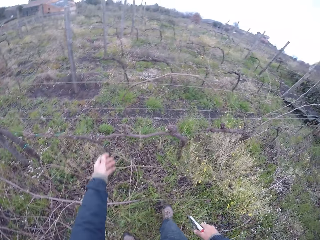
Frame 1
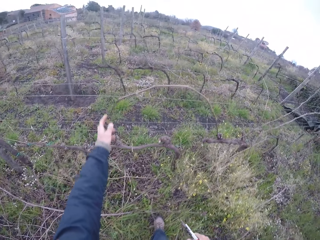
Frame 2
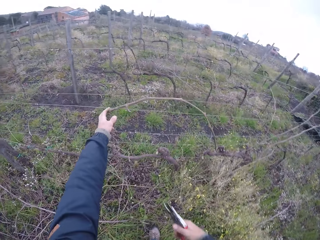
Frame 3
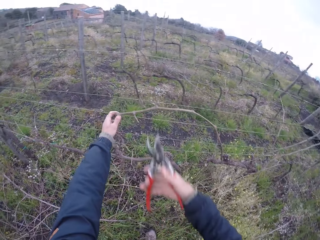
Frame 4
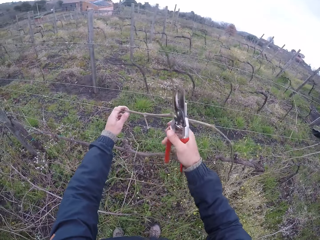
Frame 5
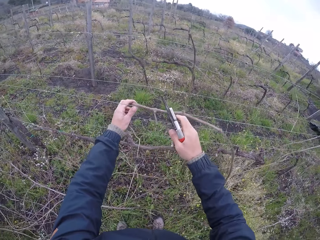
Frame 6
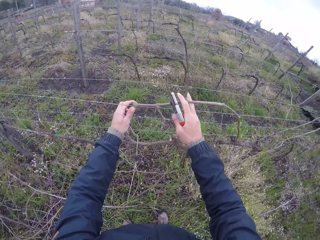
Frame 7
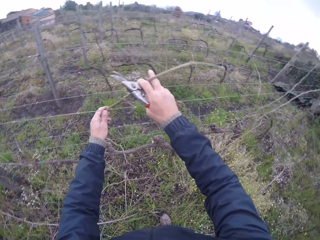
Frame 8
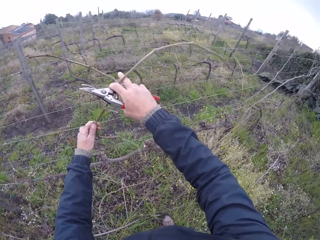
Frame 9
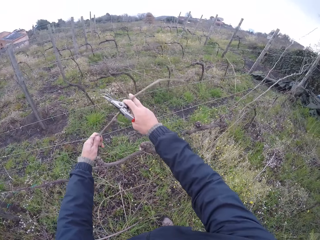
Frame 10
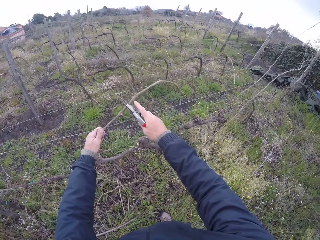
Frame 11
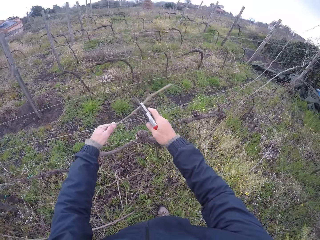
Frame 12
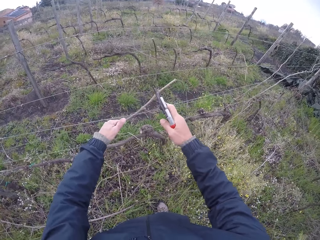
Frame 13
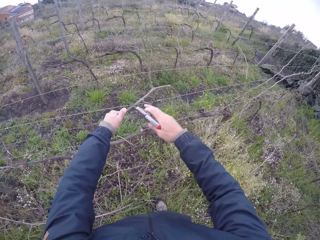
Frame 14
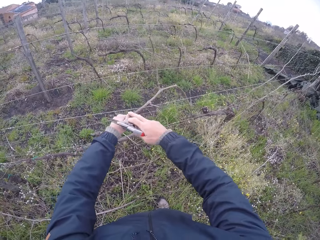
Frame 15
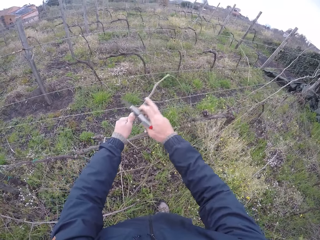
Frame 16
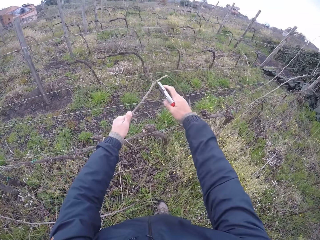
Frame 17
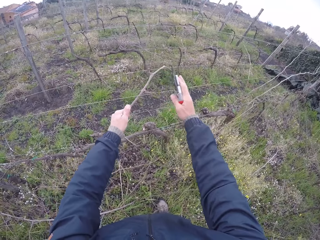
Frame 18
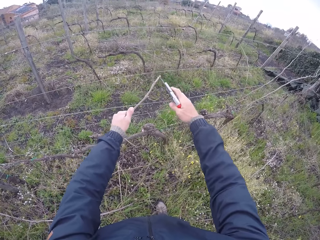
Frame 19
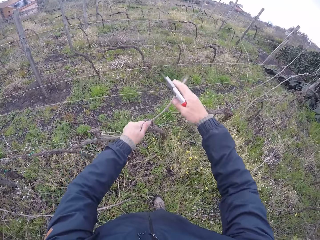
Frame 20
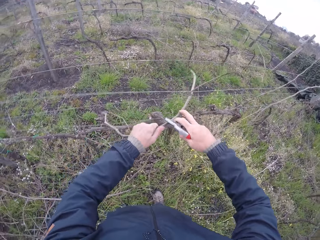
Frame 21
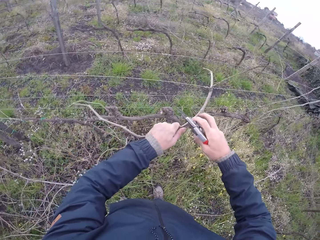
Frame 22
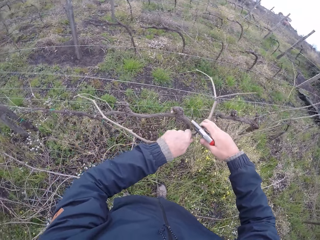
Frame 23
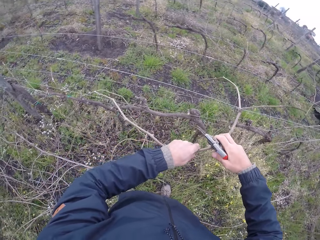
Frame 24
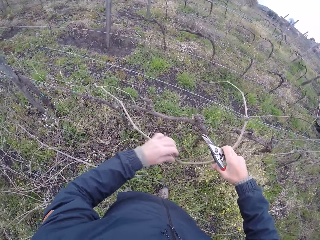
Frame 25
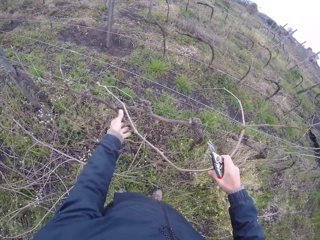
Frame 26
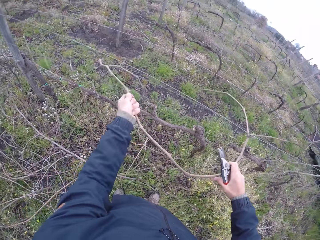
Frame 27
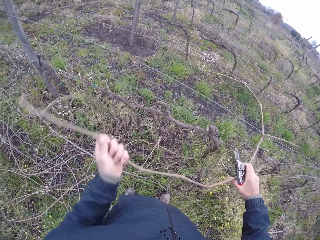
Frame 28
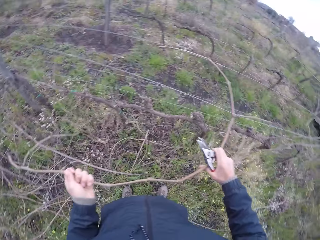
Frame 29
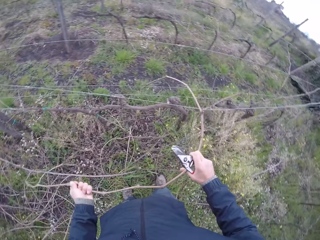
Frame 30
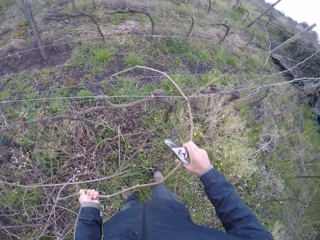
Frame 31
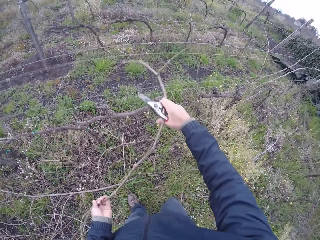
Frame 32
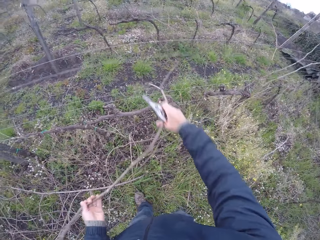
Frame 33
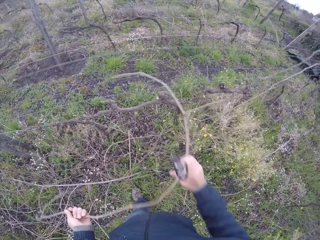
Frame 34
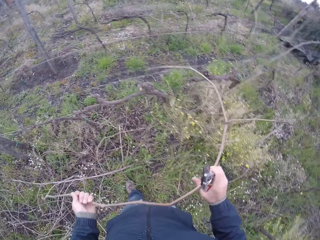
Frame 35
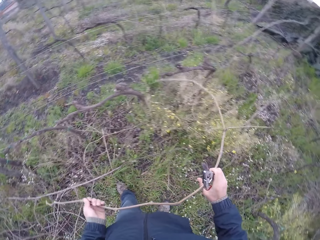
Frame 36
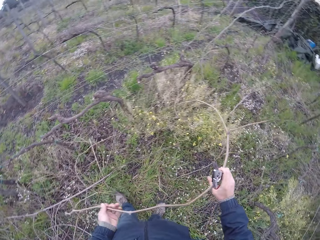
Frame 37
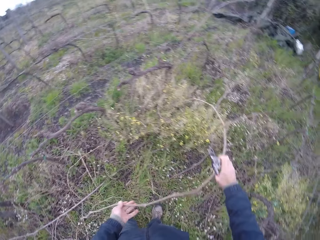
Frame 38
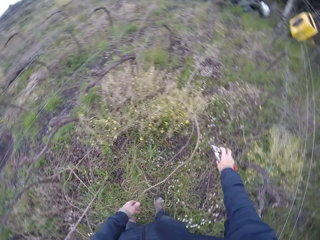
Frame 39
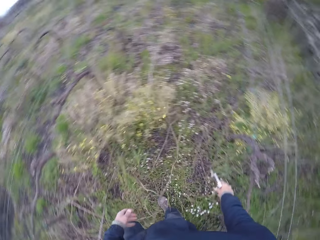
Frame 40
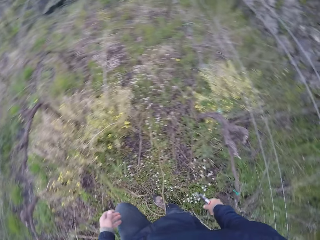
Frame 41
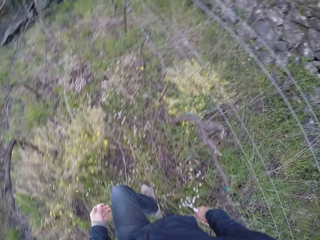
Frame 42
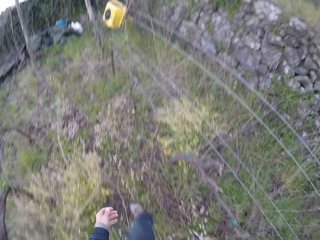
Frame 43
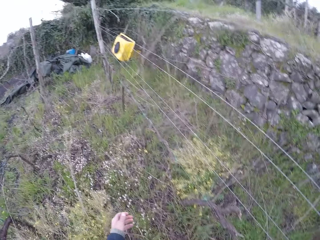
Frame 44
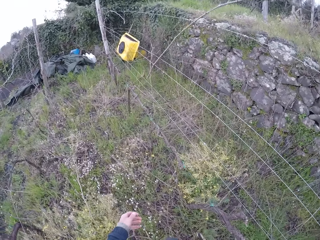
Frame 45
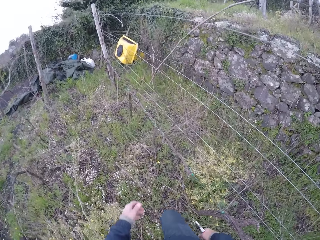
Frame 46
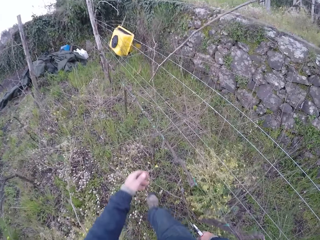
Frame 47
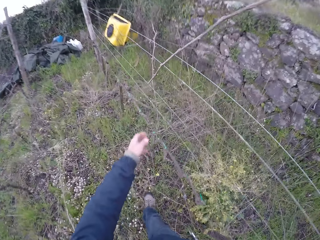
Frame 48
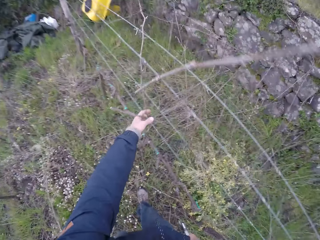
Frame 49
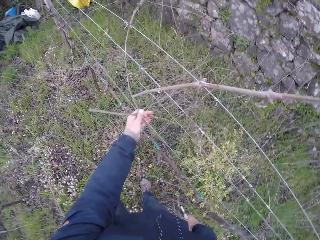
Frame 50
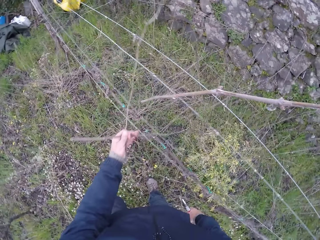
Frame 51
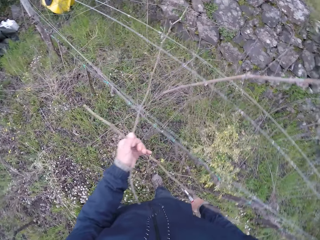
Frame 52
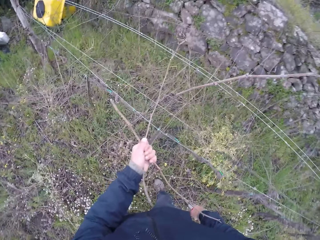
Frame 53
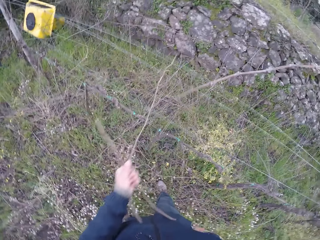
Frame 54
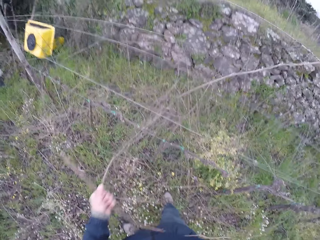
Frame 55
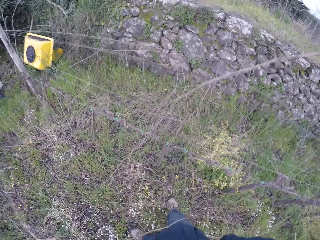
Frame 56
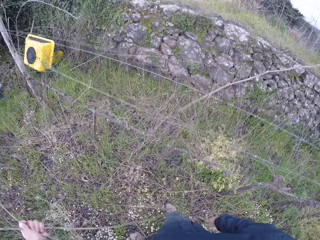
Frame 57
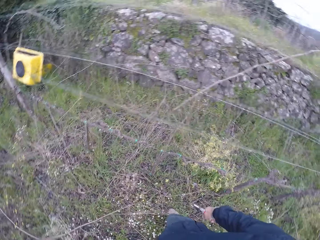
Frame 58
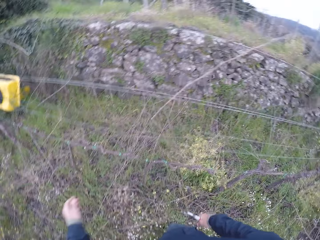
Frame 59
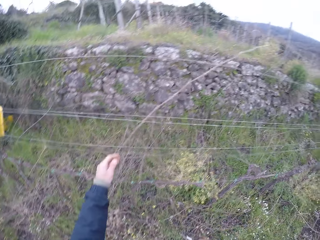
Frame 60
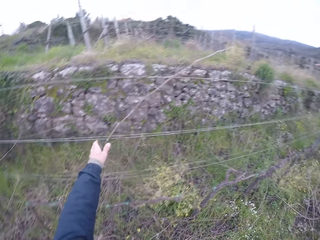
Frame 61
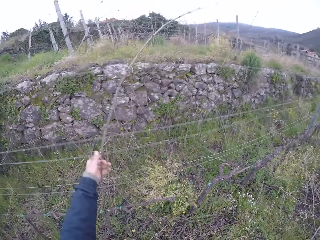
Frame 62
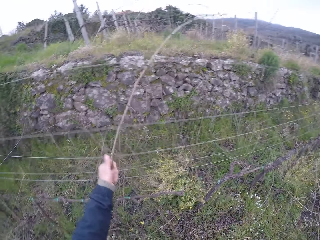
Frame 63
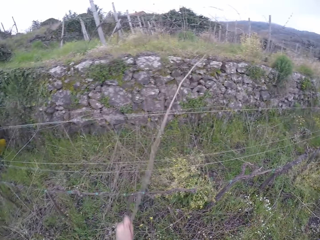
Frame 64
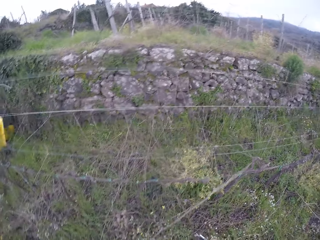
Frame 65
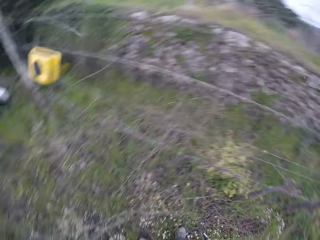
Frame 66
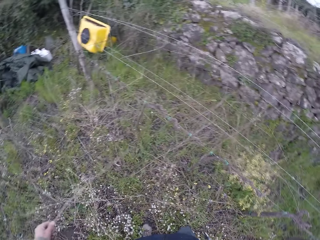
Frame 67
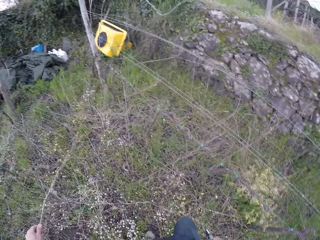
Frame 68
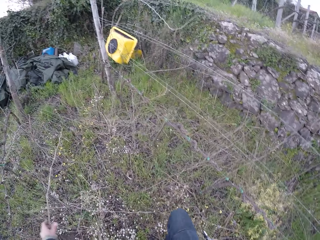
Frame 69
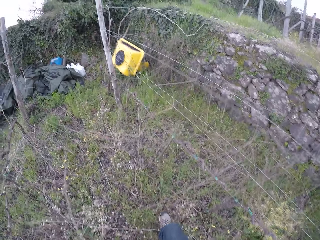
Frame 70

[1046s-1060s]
The camera wearer pulls a twig off the wire fence with both hands. He removes the stick from the fence. He drops the twig to the ground with both hands. He walks around the farm. He pulls twigs off the wire fence with his left hand. He drops the twigs to the ground with his left hand. He pulls a twig off the wire fence with his left hand. He drops the twig to the ground with his left hand.

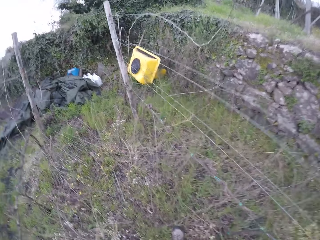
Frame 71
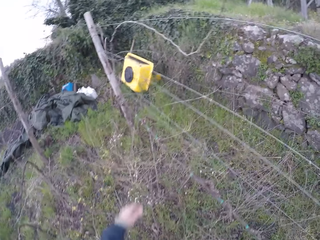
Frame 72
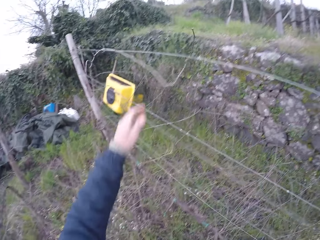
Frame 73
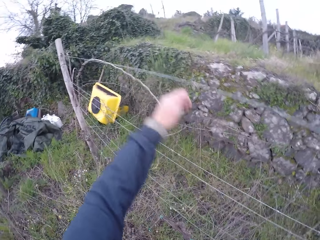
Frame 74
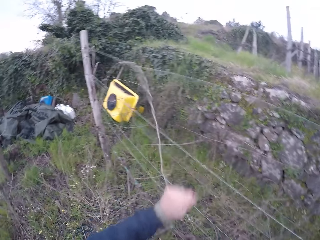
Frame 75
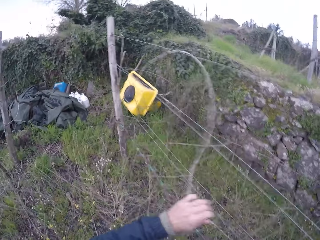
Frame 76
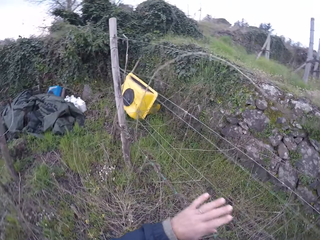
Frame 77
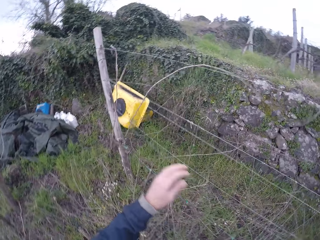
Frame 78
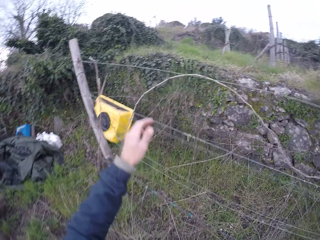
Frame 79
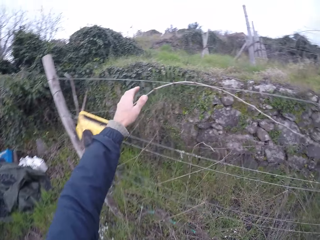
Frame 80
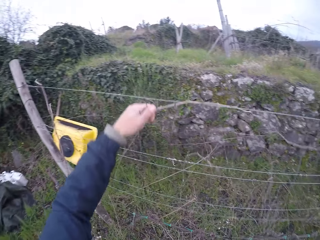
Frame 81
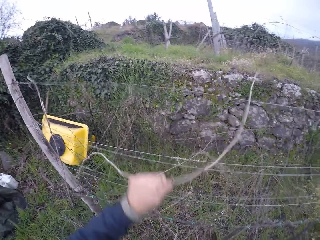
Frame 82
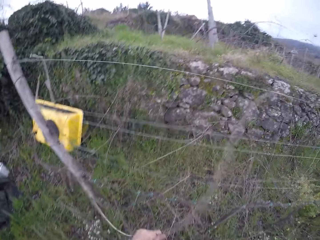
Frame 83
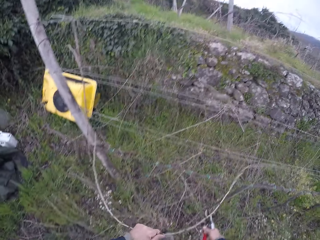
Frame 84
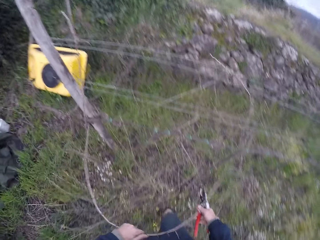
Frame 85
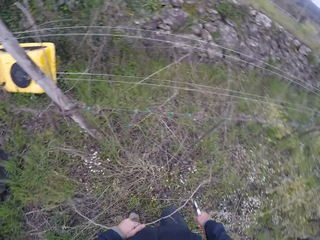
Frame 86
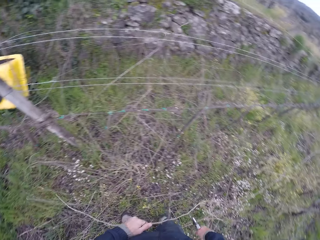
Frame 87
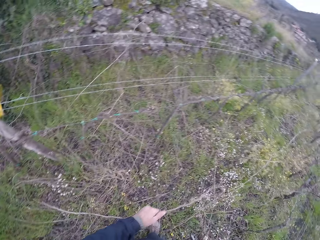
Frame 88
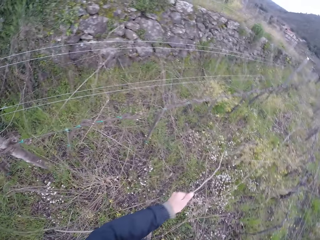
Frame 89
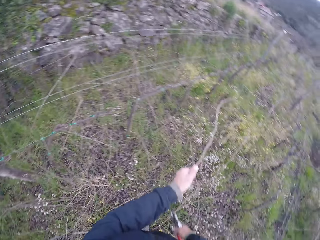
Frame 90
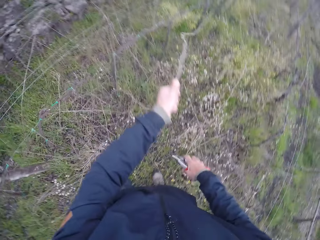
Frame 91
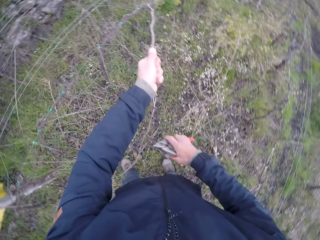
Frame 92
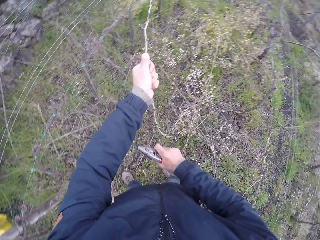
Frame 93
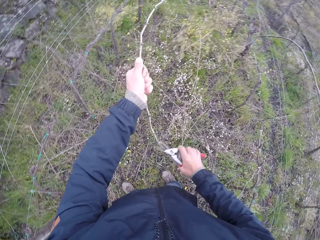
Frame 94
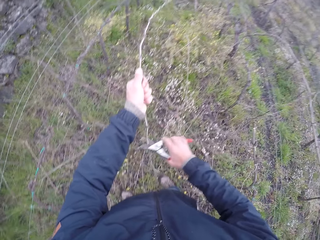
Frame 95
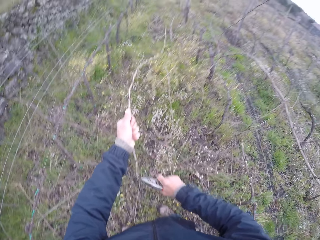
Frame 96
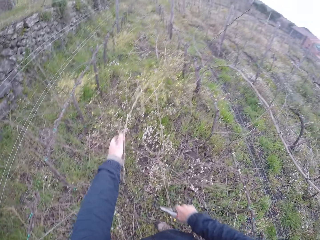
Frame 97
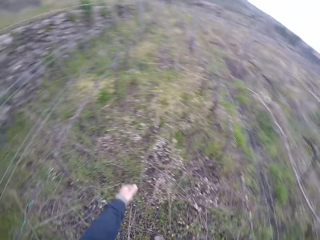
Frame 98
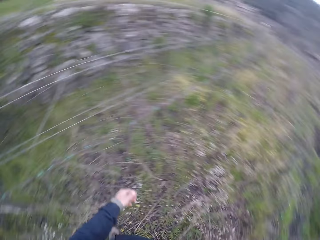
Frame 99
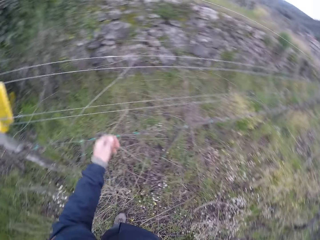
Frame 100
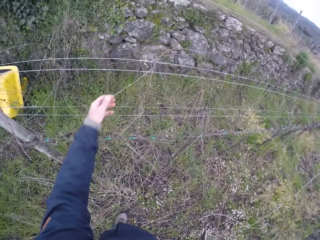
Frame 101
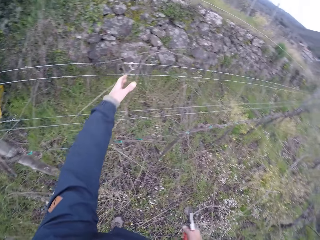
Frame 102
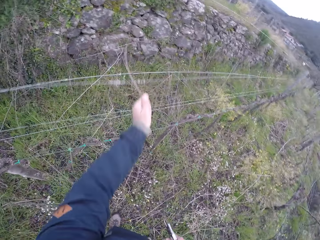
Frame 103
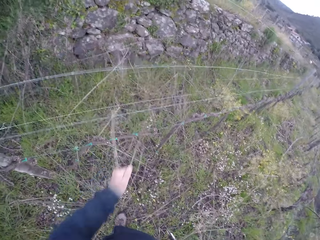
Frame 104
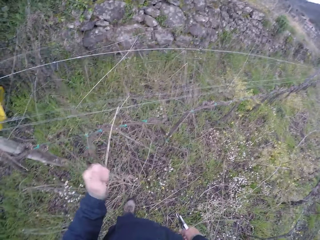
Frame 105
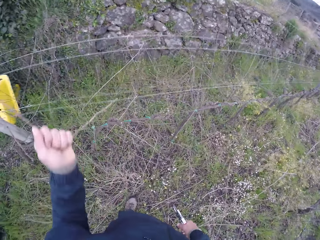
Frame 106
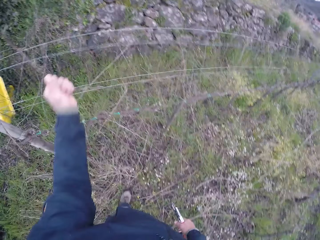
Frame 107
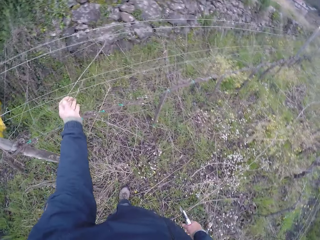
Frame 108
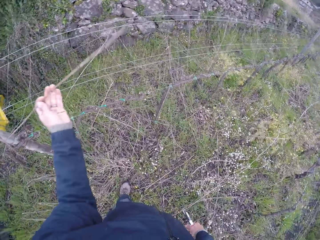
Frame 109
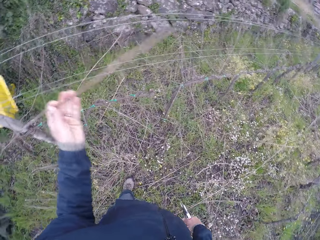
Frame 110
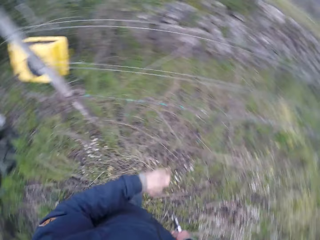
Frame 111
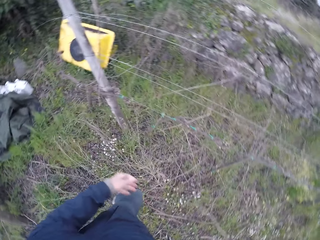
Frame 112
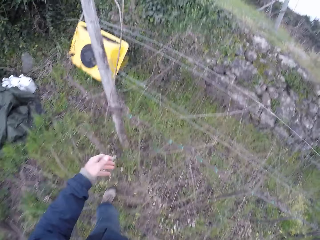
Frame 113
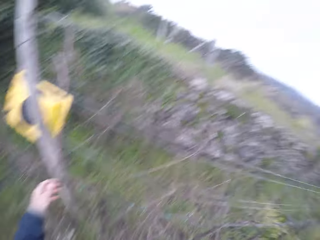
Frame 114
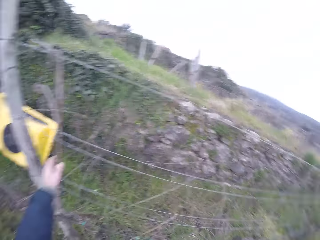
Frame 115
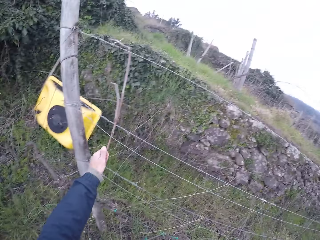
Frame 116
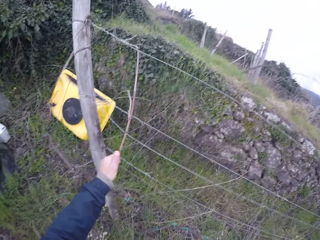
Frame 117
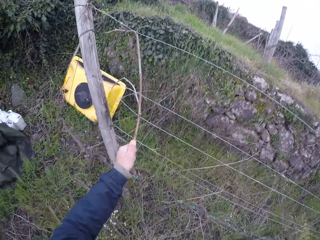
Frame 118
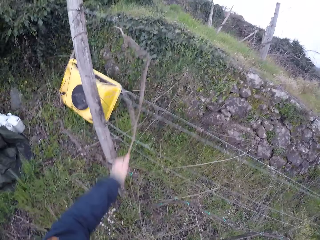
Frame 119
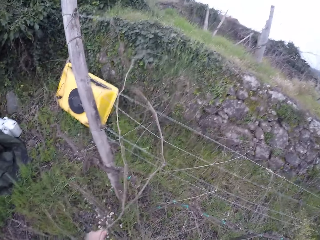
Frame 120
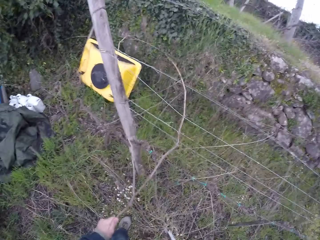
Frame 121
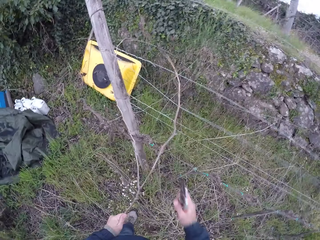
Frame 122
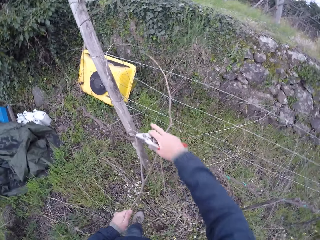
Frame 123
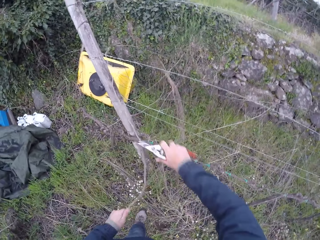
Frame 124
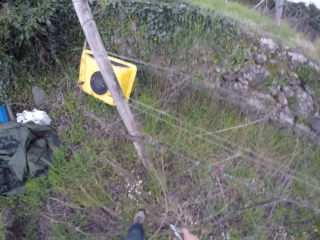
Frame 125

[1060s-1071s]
The camera wearer walks around the farm. He pulls a twig off the wire fence with his left hand. He cuts the twig in his left hand with the secateurs in his right hand. He drops the twig to the ground with his left hand. He pulls a twig off the wire fence with his left hand. He drops the twig to the ground with his left hand. He pulls a twig off the wire fence with his left hand. He holds the twig with his right hand.
